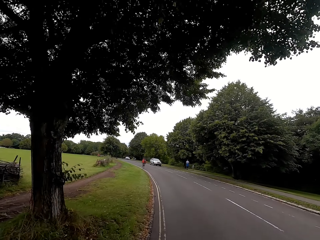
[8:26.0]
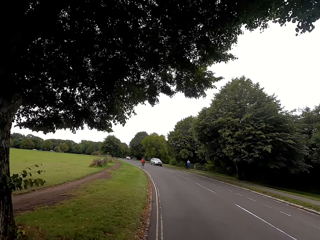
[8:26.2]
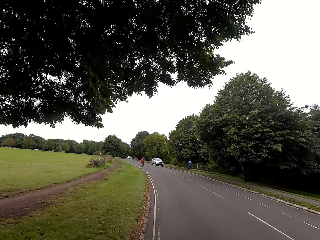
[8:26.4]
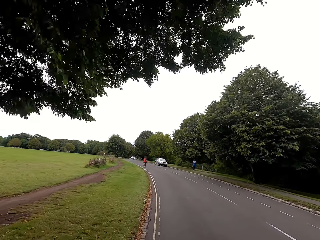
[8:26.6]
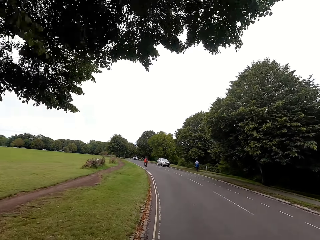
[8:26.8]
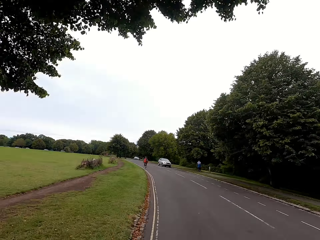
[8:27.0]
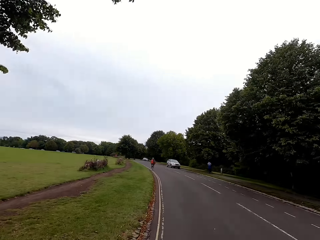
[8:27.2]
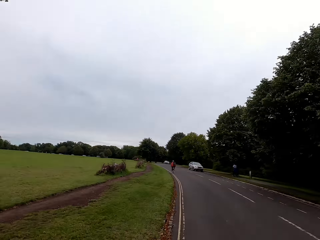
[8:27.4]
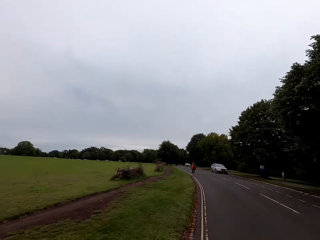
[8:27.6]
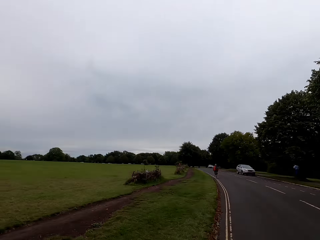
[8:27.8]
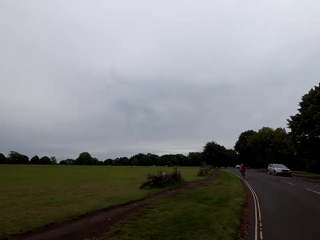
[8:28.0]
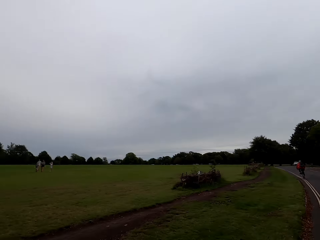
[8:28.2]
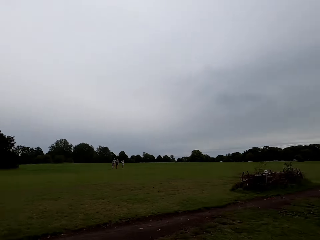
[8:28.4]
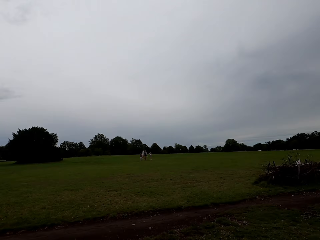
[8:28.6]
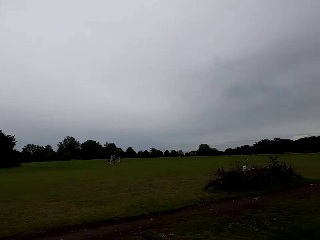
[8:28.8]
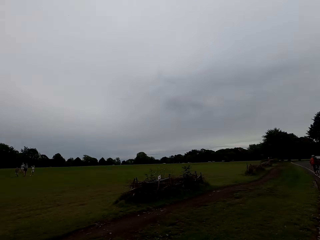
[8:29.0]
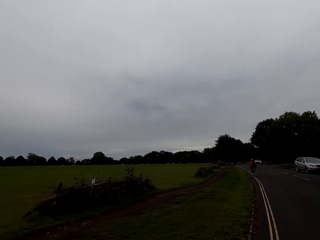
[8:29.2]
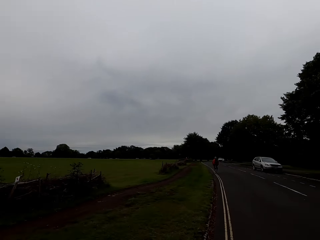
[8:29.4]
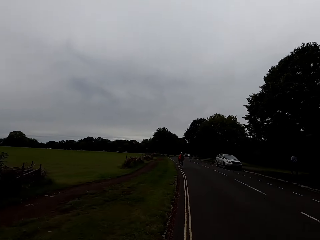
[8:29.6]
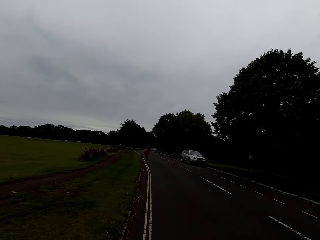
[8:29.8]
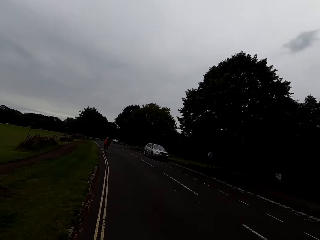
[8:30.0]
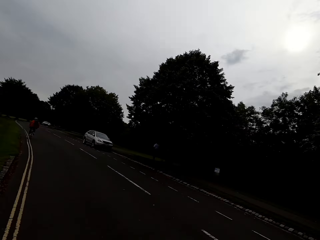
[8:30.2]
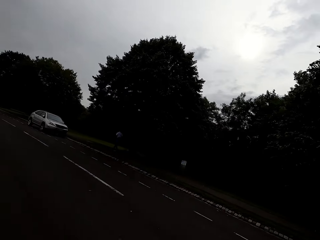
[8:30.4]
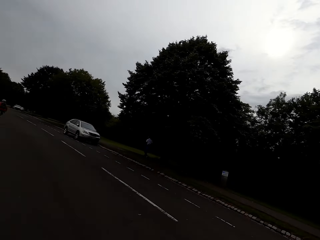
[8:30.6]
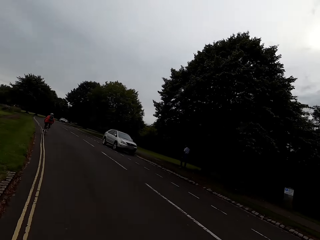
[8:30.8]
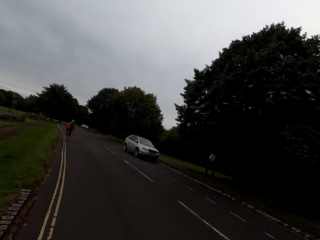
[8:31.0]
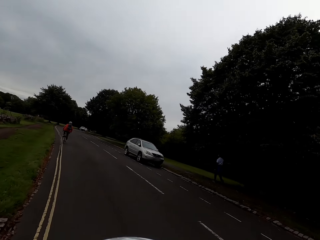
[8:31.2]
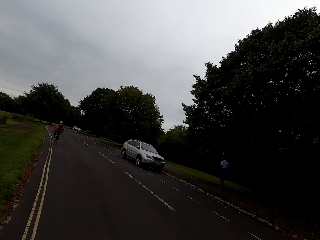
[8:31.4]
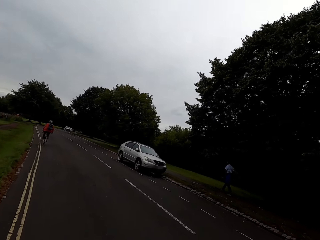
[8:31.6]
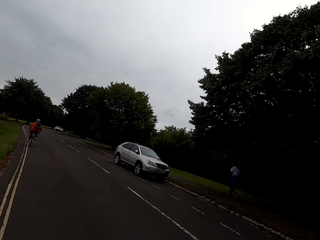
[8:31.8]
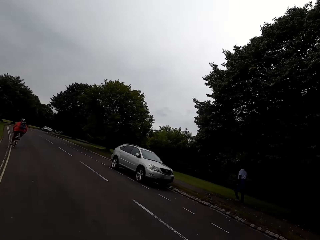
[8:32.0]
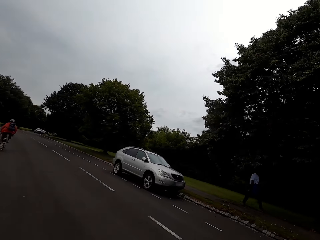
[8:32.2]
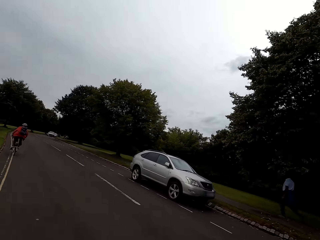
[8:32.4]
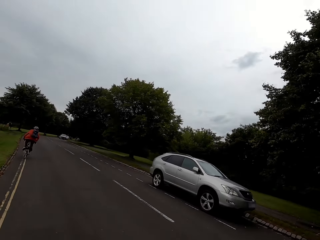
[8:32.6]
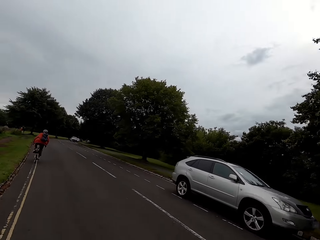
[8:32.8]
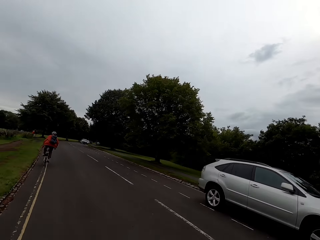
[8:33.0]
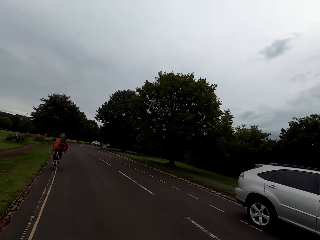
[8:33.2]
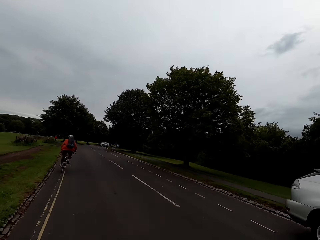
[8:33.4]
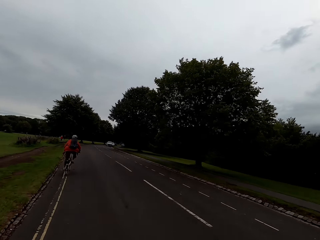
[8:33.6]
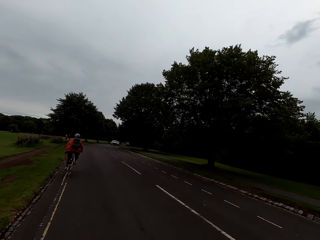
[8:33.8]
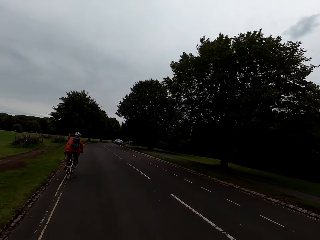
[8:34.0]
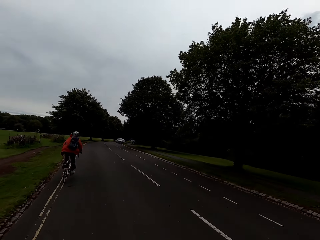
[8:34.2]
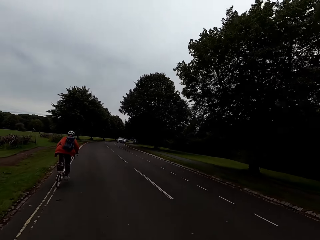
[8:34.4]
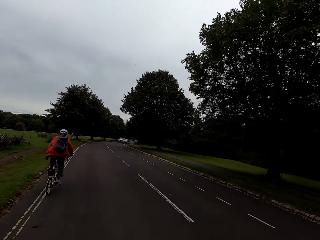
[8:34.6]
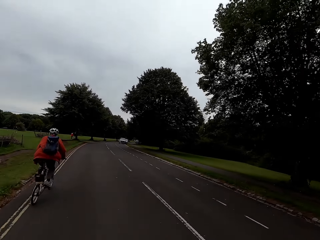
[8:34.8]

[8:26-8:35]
The camera wearer looks around the park. They ride a bike on the road.

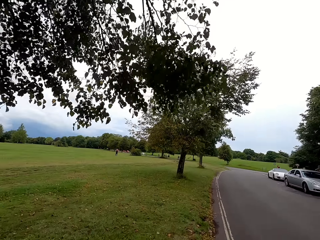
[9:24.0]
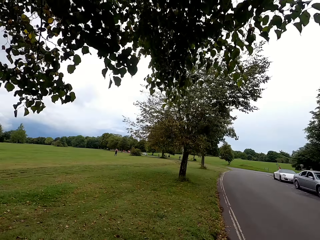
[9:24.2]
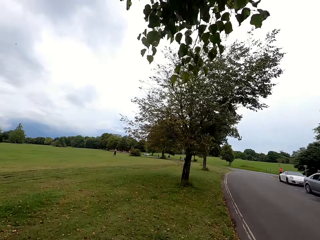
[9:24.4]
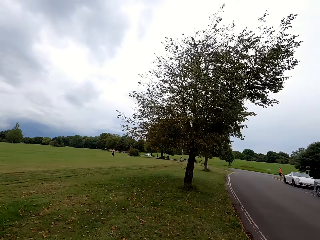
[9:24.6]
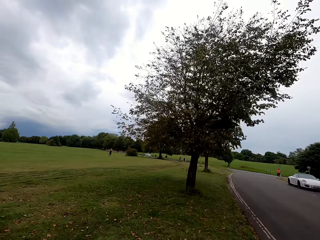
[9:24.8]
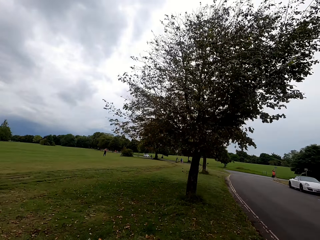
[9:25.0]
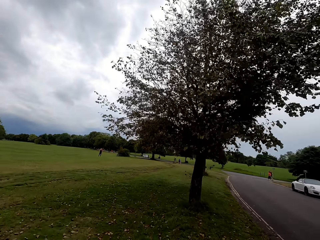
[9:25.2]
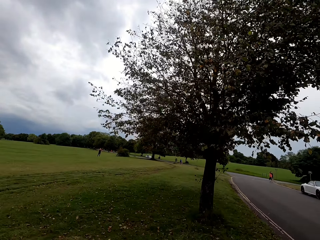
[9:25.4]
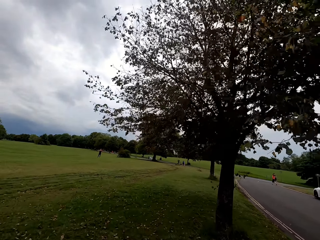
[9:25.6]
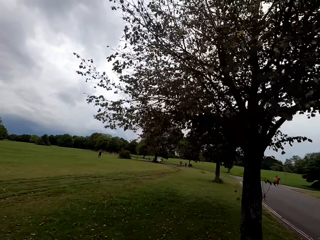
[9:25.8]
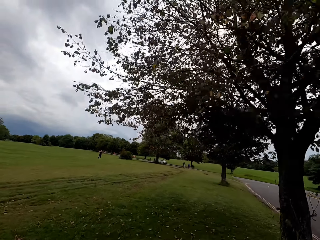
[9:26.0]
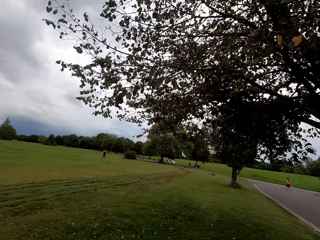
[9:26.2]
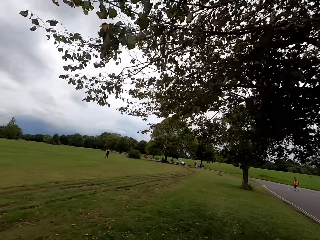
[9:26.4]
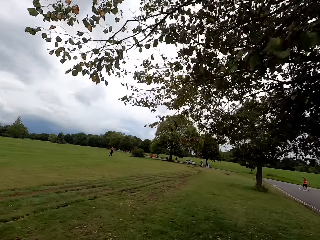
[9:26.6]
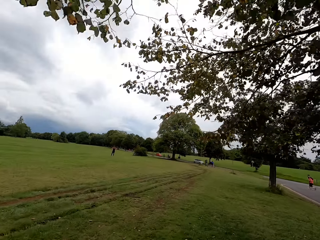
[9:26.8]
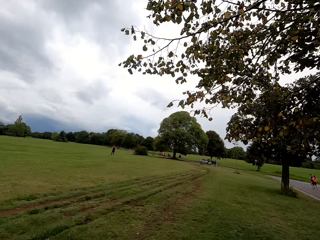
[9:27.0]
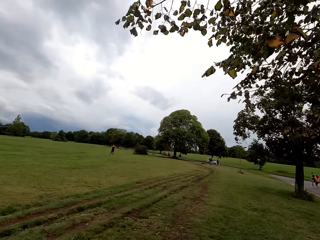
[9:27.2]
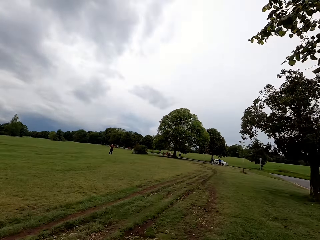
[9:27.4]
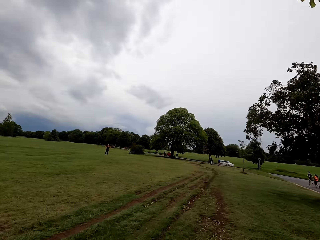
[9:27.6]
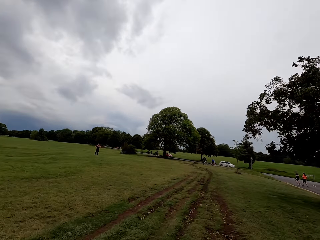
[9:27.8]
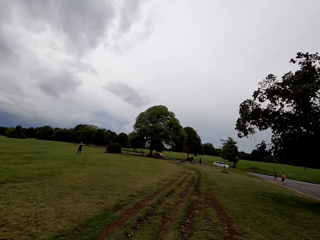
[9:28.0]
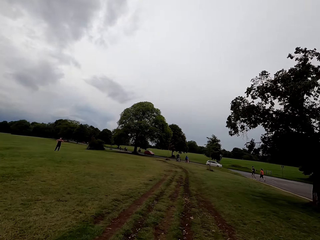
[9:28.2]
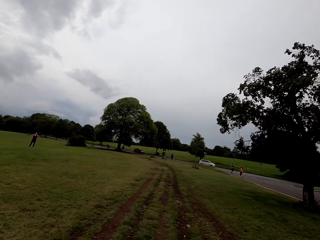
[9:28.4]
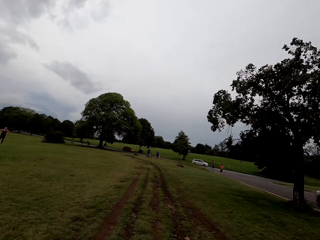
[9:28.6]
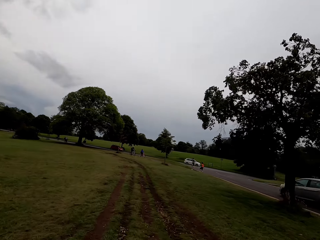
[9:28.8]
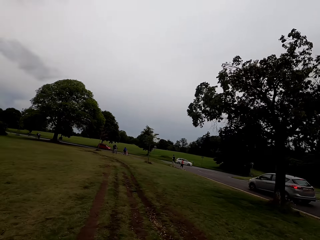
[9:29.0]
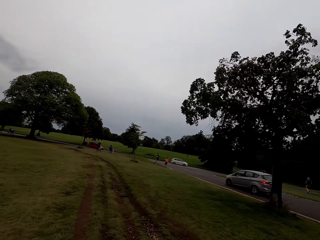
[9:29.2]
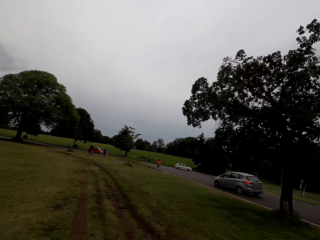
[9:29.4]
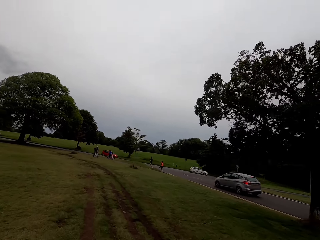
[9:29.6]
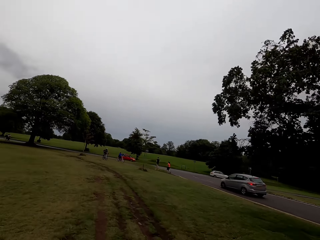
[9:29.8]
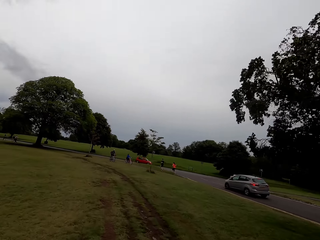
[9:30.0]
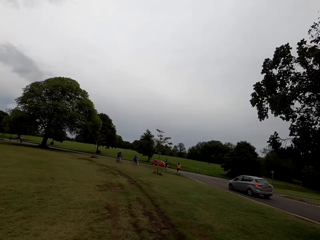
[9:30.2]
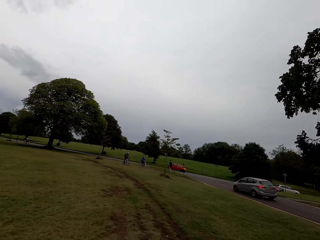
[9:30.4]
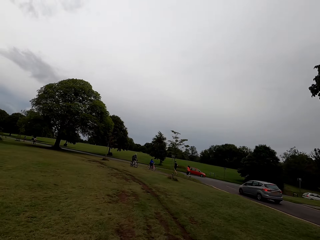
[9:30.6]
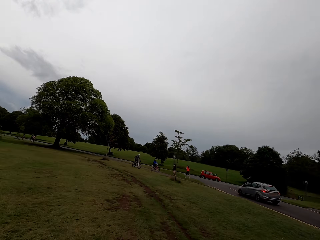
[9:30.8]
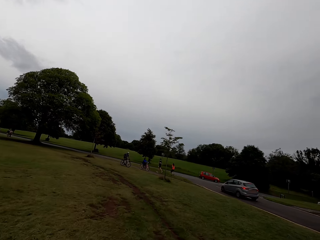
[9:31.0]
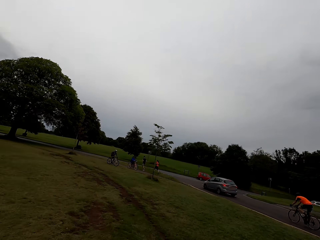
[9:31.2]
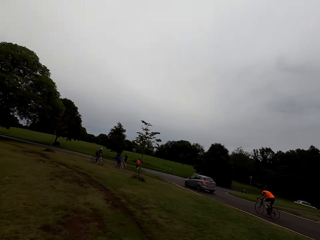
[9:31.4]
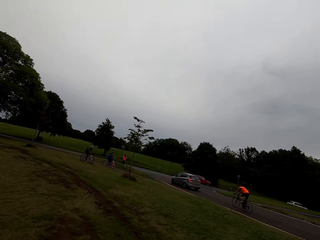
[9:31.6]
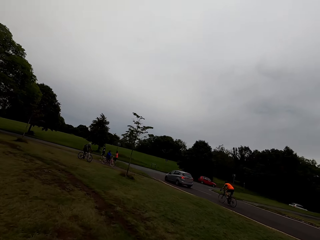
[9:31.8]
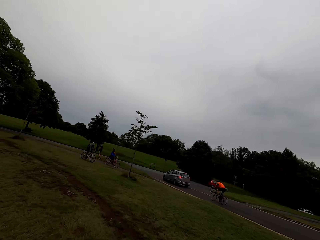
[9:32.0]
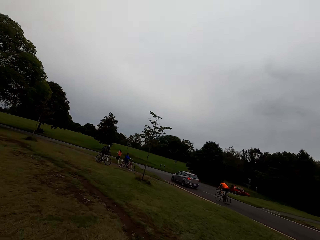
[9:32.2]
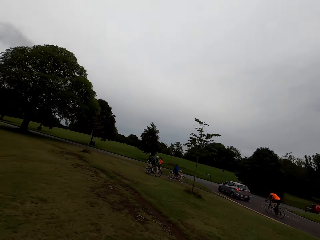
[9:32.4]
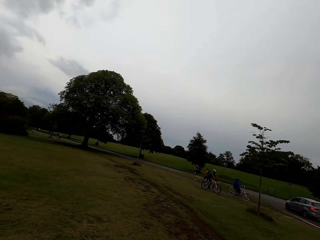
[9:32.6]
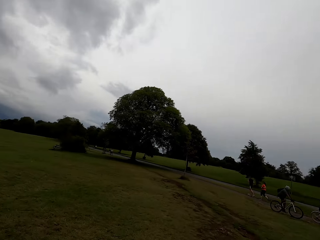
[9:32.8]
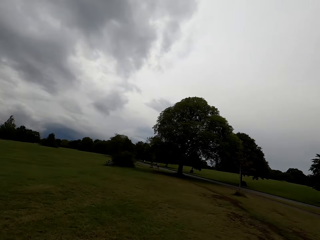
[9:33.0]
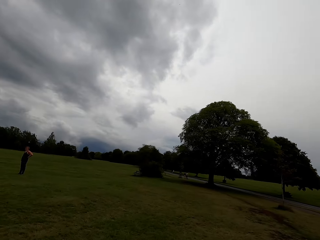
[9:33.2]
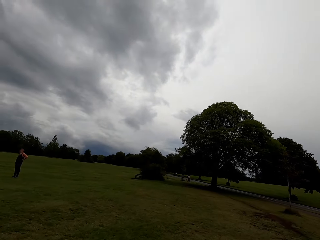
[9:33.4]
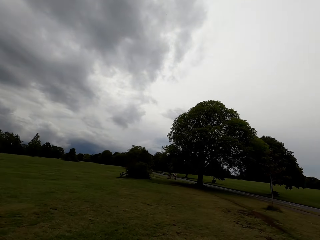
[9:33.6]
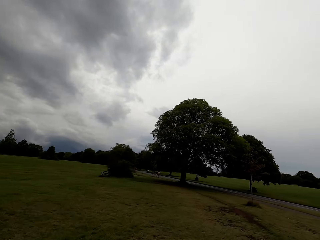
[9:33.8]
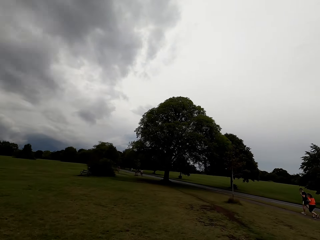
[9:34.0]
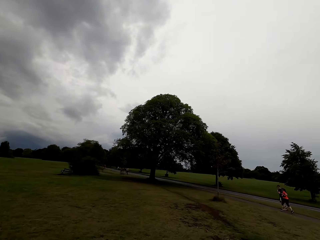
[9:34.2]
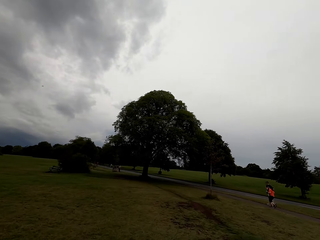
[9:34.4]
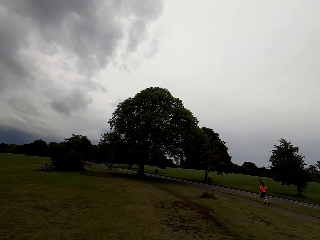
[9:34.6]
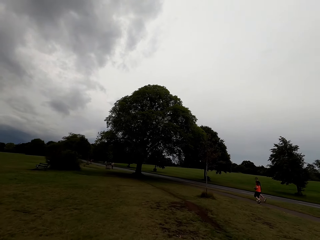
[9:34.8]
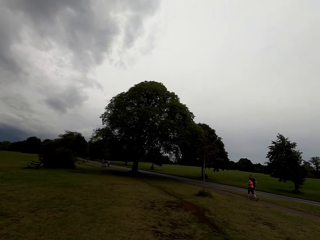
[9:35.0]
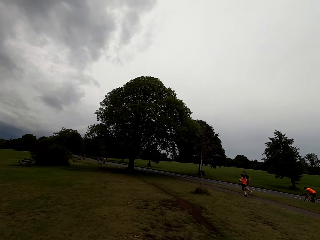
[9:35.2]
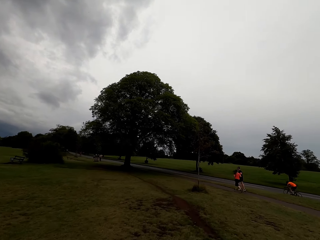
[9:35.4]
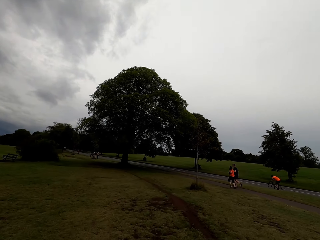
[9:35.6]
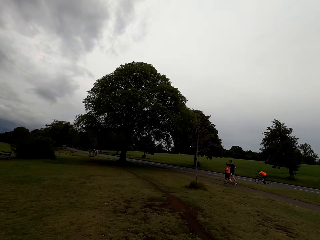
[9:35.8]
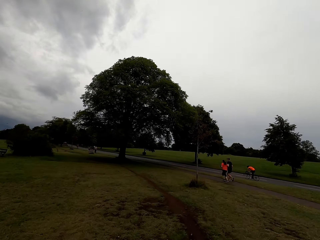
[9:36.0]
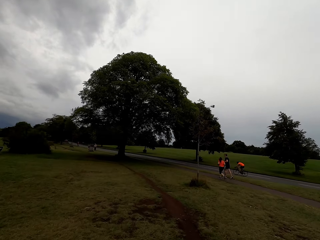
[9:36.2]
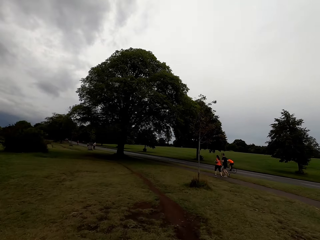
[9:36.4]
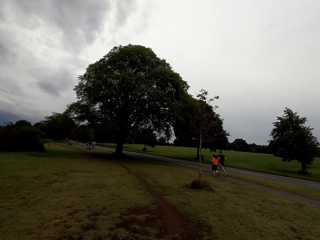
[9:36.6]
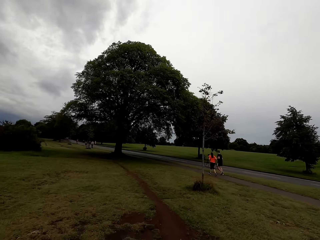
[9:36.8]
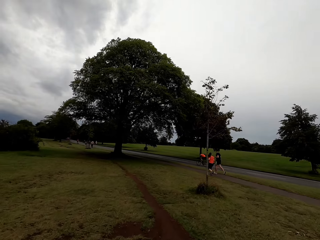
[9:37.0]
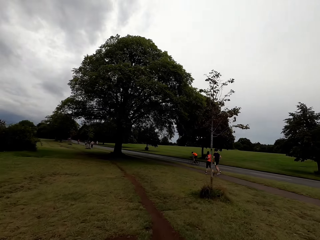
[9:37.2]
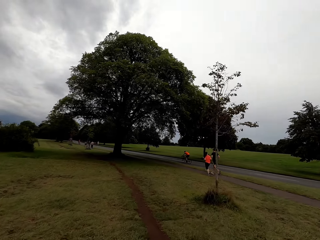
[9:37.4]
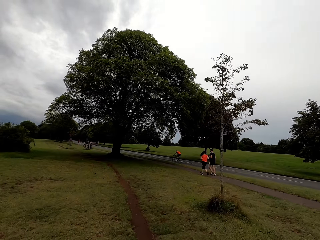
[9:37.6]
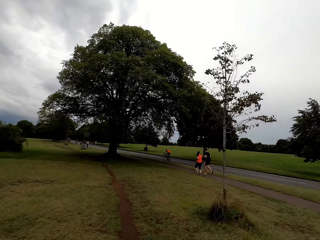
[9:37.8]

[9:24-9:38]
The camera wearer rides a bike on the field. They look around and ride the bike on the field.
